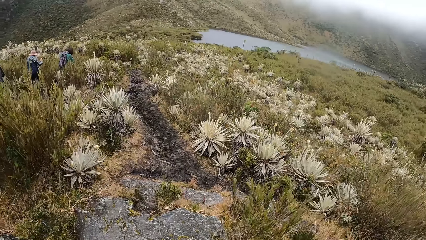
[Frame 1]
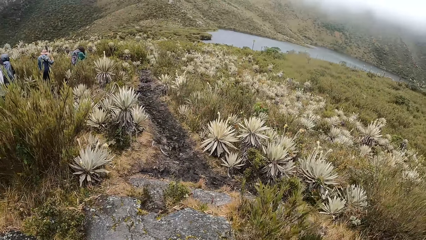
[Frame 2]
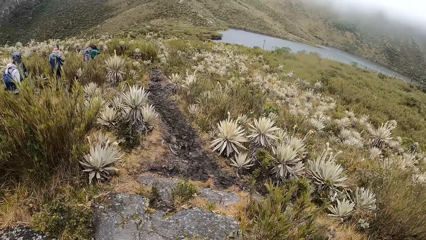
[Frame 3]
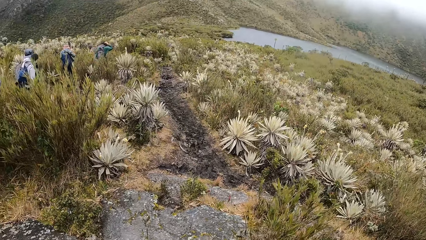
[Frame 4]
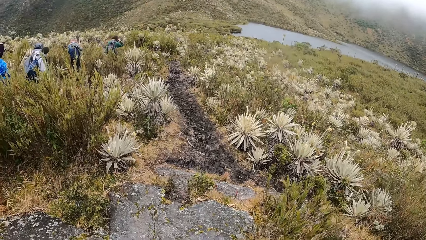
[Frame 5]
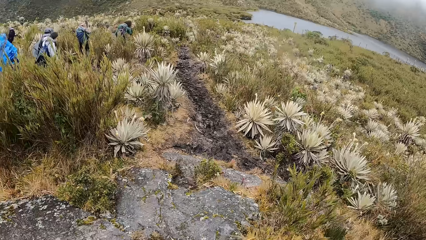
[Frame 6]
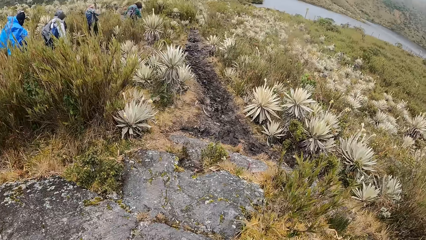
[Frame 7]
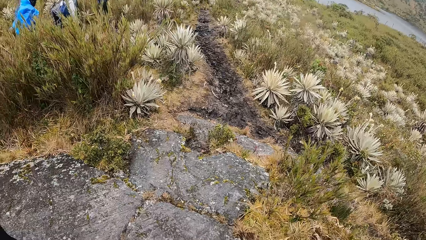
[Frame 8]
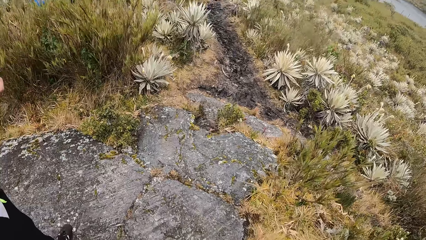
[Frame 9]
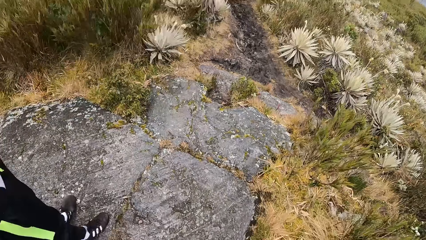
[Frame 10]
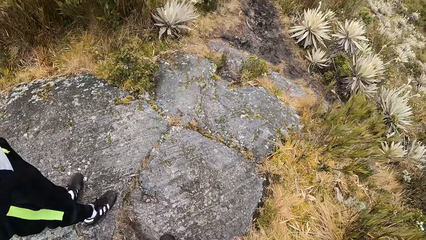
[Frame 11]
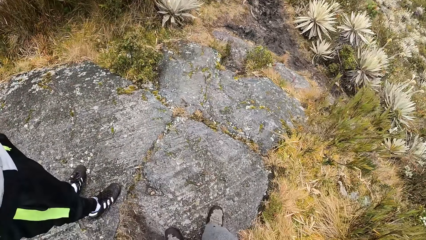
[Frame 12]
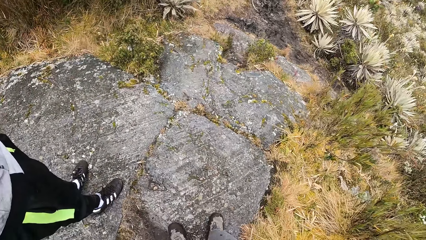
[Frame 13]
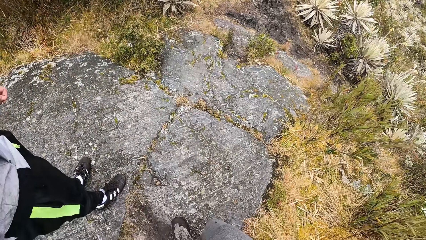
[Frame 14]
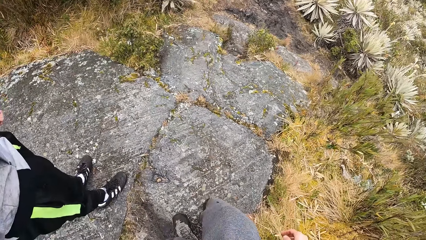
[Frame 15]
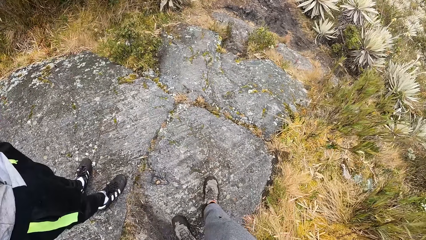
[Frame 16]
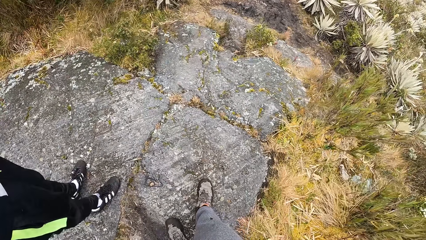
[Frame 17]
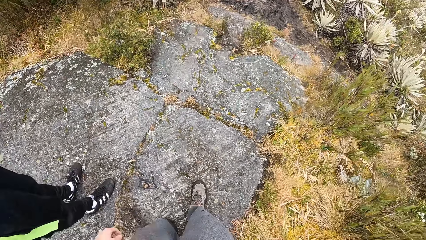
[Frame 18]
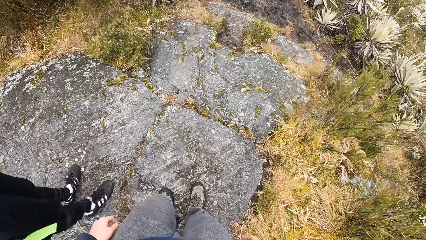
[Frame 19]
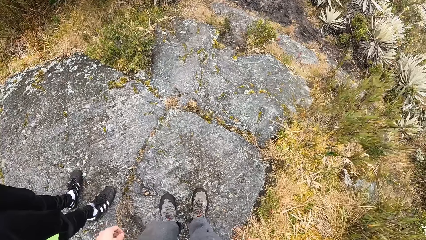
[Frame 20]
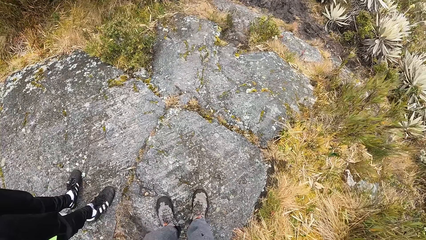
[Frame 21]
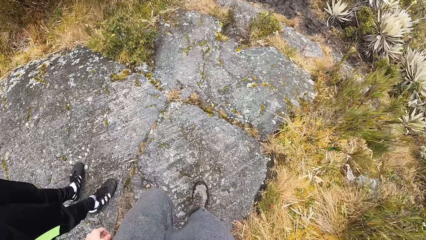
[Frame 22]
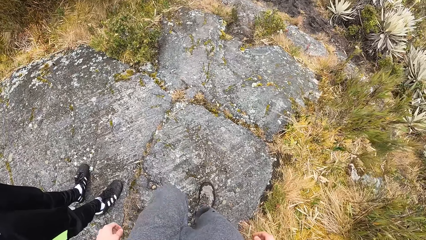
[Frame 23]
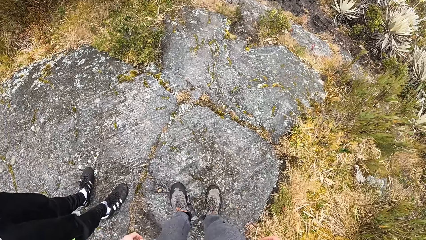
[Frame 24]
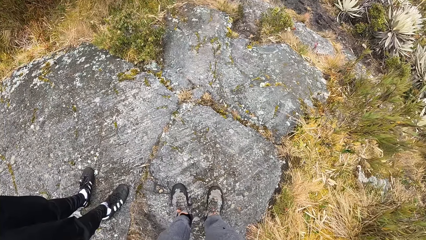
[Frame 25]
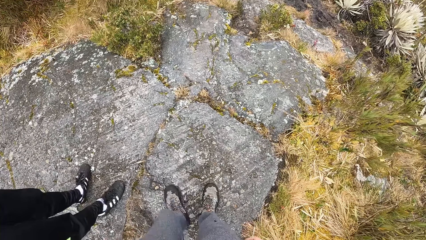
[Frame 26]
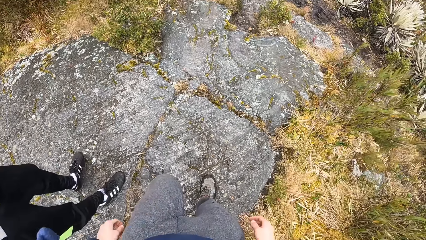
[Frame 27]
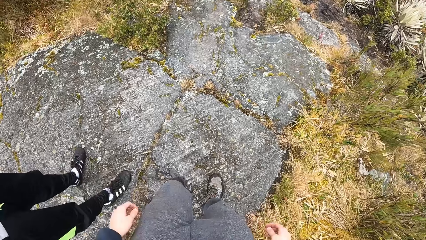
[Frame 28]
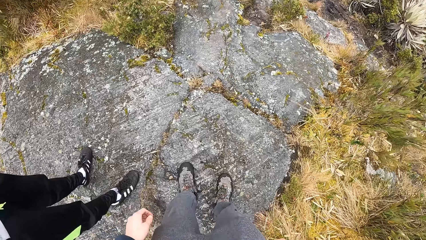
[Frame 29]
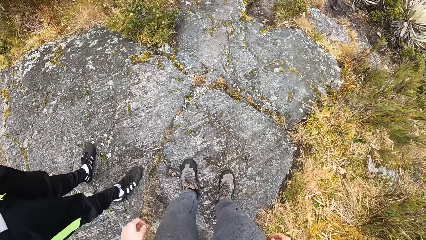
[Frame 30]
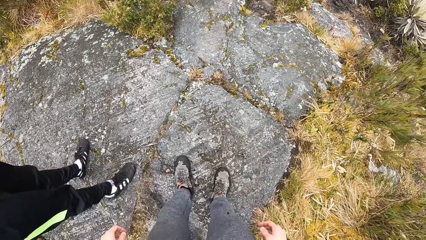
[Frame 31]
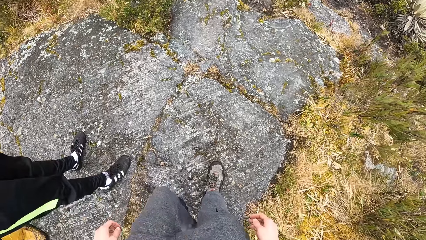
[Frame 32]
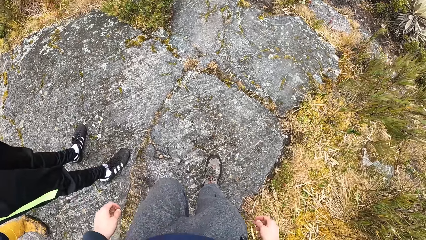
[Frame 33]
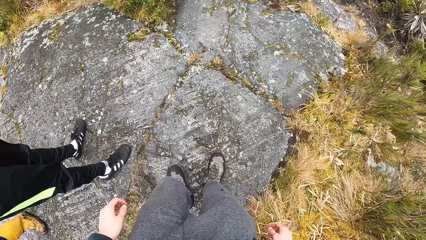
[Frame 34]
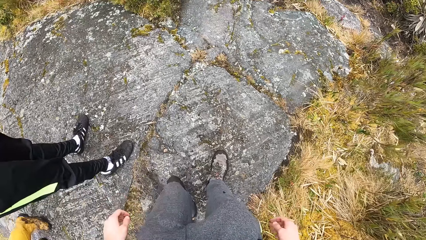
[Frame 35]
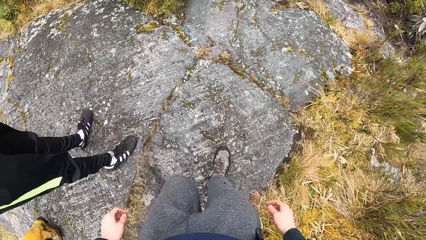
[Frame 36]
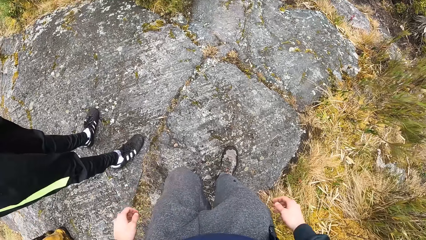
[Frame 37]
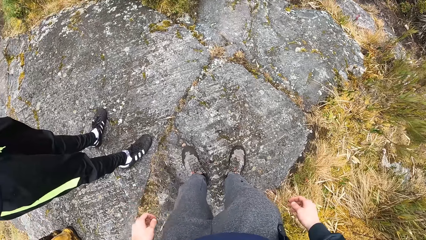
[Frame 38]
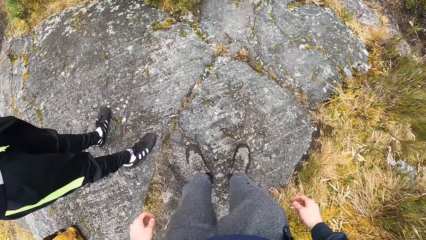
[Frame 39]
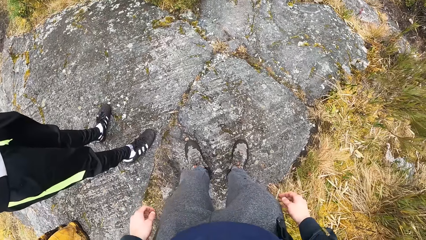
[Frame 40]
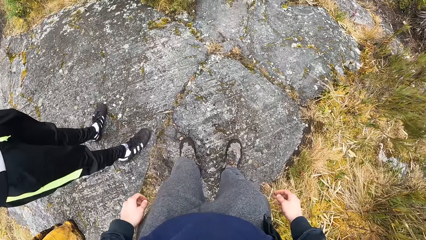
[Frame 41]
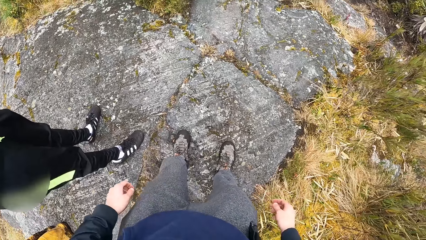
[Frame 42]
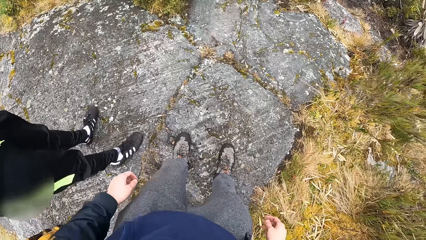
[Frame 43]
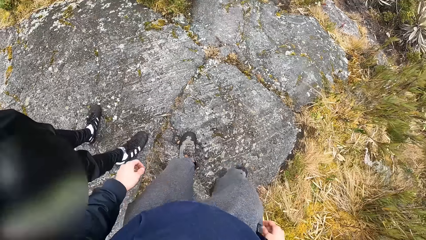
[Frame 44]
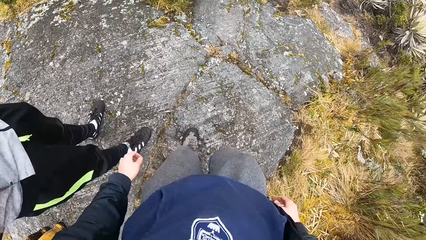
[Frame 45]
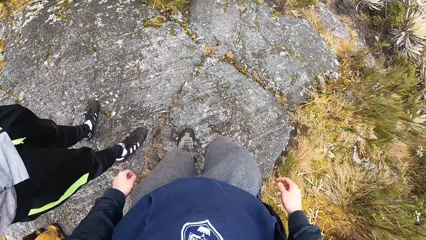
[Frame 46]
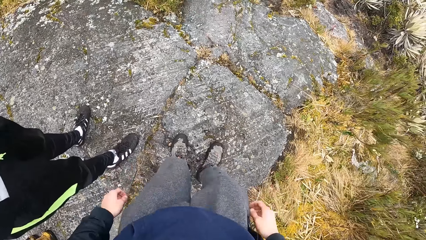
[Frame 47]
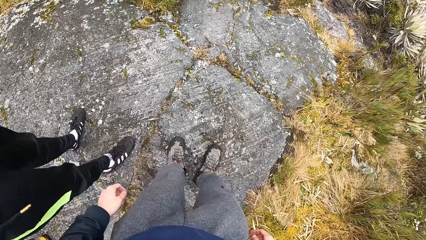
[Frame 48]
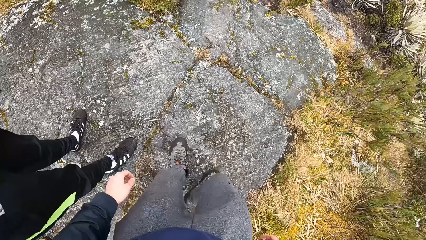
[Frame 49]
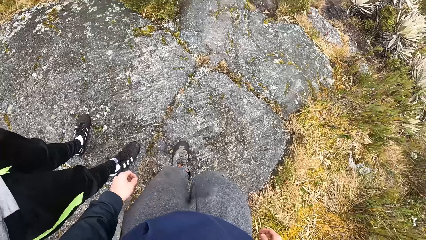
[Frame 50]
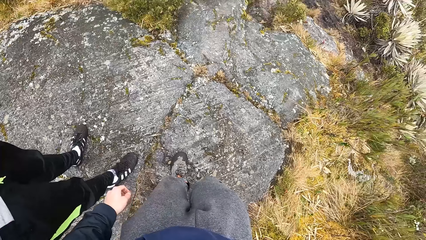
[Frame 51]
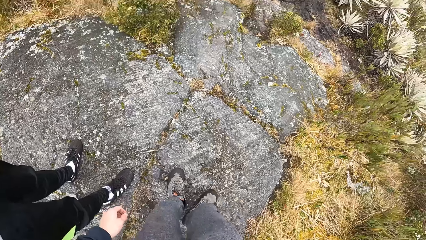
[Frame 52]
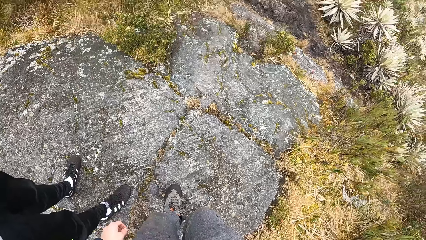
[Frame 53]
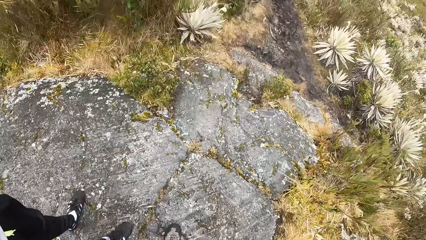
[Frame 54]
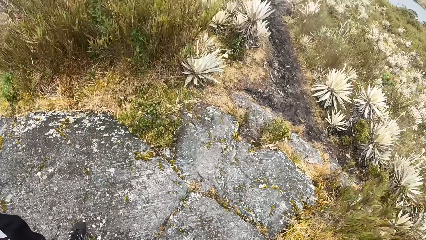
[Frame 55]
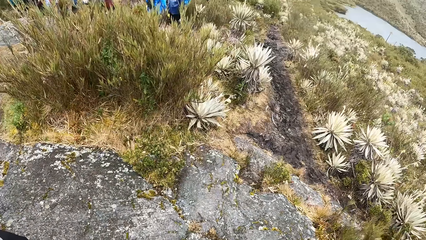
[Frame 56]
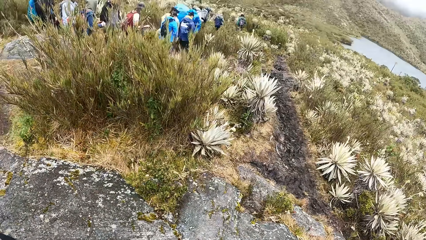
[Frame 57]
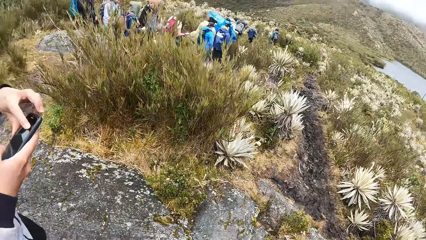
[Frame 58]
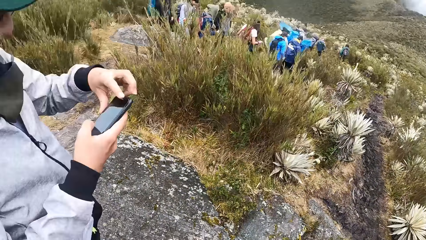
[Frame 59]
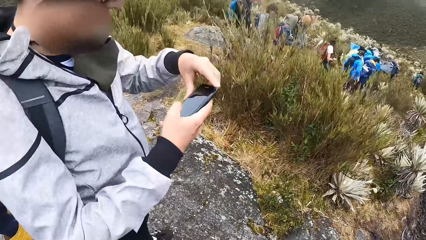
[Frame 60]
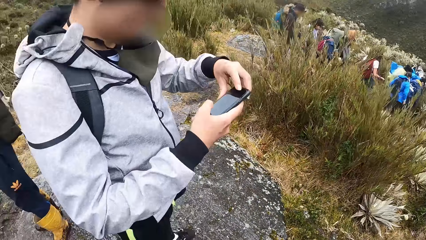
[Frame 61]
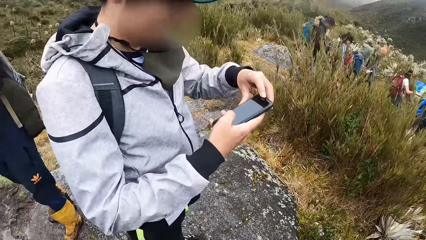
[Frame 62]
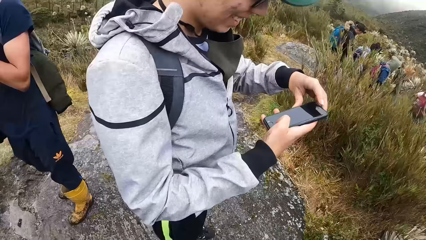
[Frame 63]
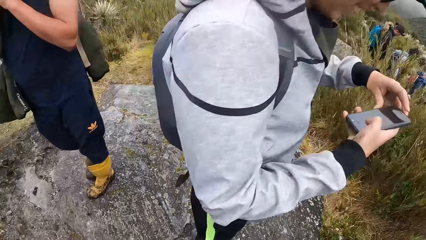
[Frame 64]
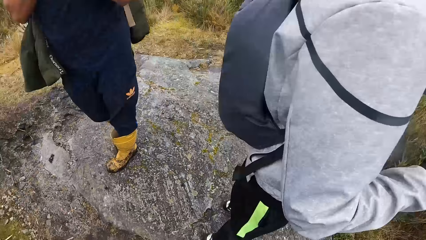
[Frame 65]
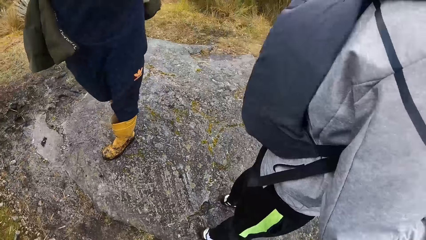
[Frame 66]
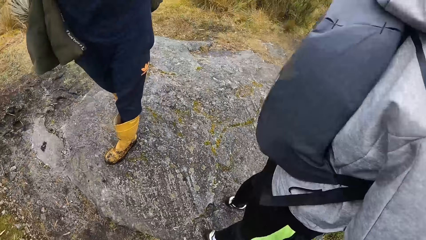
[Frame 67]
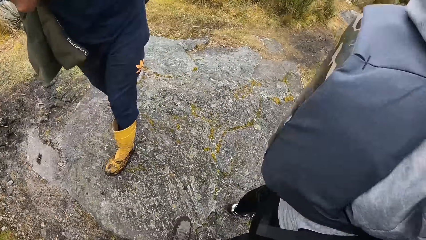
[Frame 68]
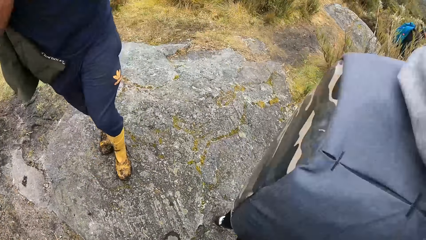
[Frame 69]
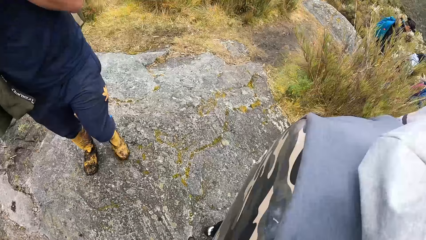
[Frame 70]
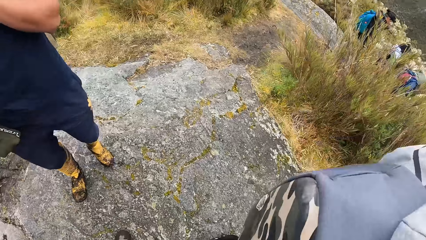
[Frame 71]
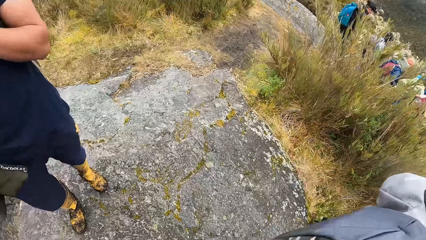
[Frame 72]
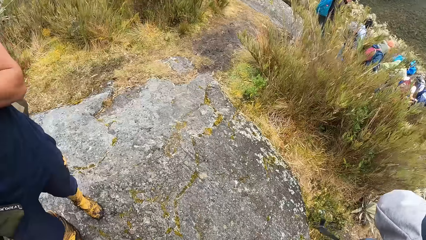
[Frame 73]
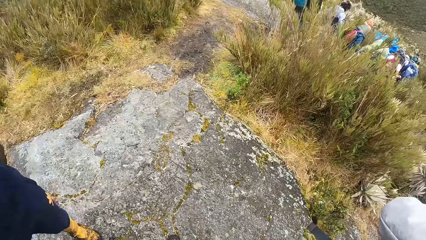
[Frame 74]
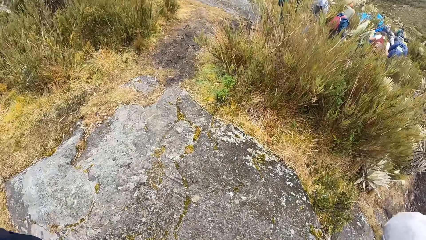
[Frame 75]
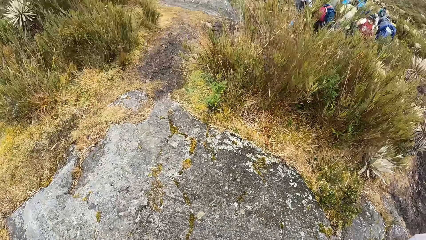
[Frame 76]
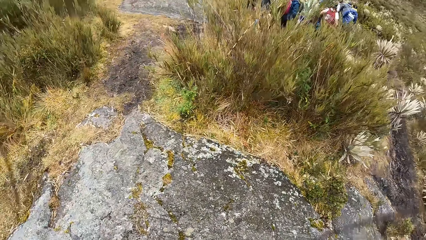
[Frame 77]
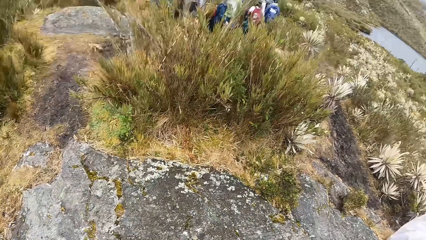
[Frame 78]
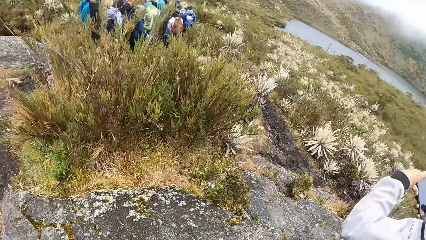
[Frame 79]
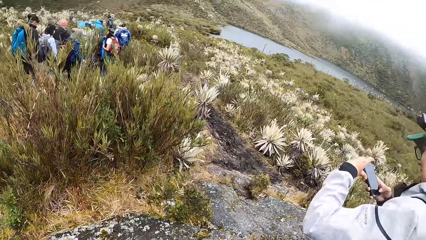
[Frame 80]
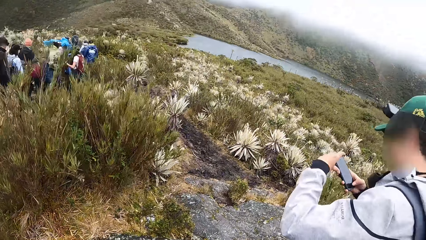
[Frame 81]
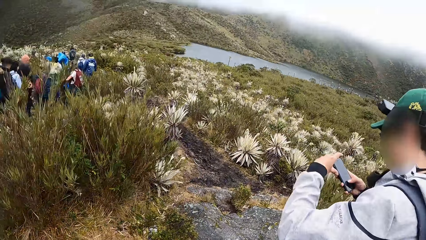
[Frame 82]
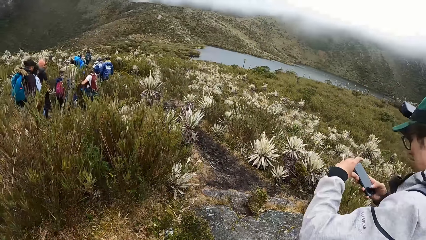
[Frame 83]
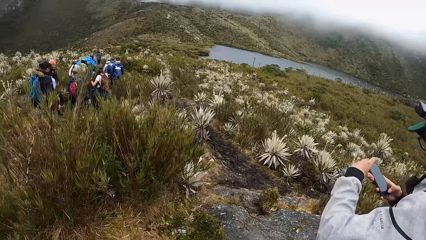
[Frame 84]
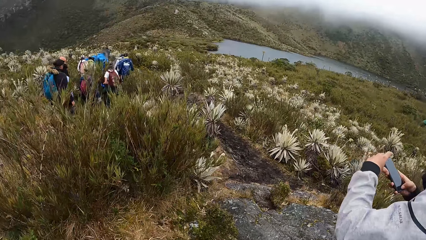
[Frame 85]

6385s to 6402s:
The camera wearer hits a rock with his right leg. He hits the rock with his left leg. He hits the rock with his right leg. A man operates a phone with both hands. The camera wearer looks around.
